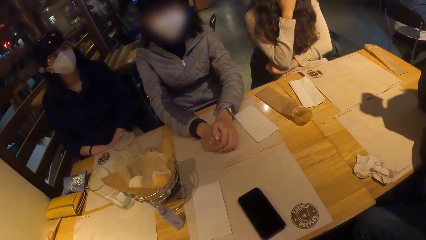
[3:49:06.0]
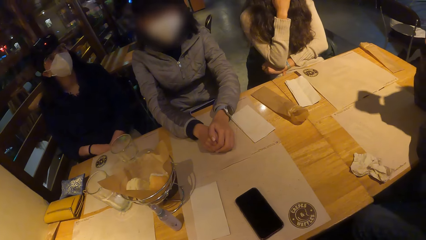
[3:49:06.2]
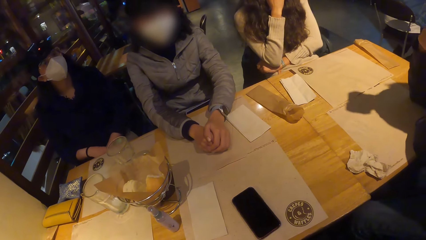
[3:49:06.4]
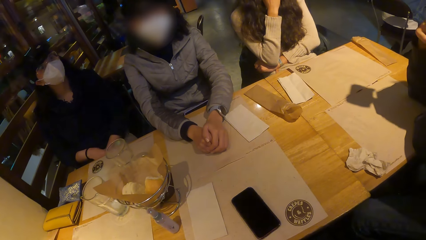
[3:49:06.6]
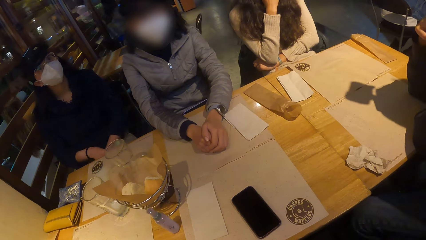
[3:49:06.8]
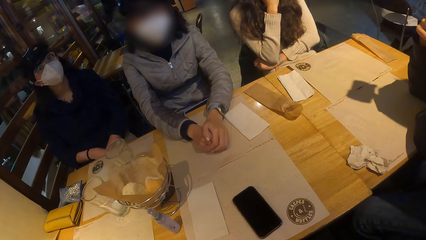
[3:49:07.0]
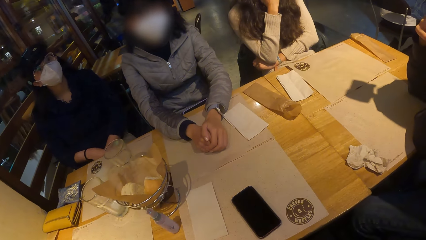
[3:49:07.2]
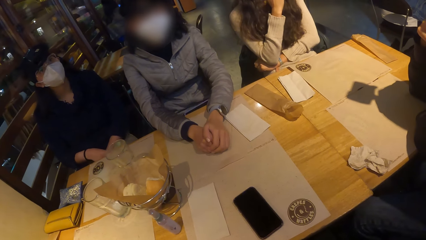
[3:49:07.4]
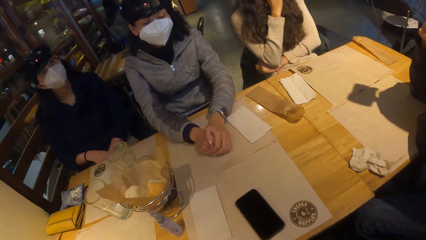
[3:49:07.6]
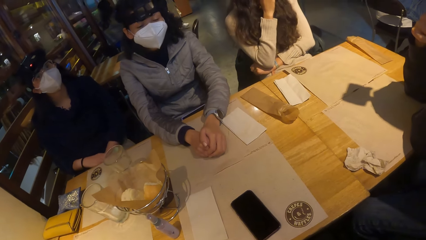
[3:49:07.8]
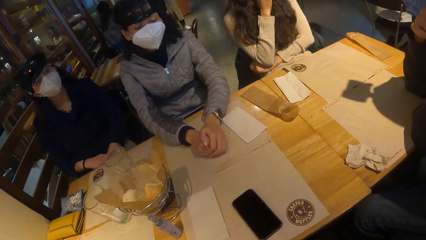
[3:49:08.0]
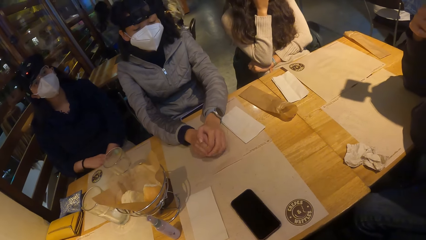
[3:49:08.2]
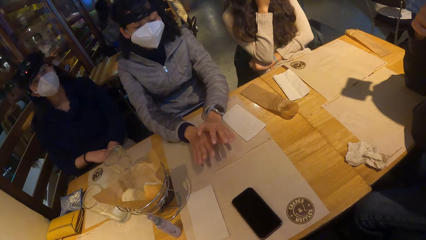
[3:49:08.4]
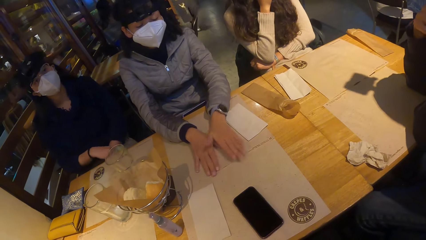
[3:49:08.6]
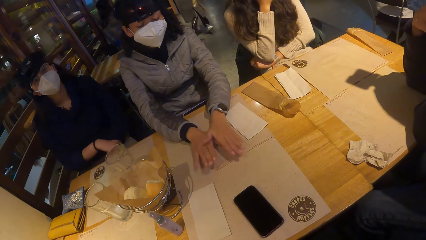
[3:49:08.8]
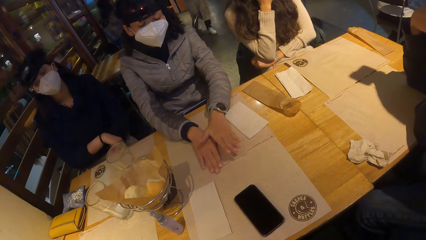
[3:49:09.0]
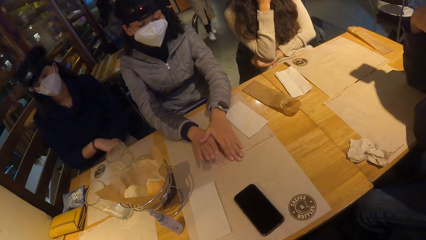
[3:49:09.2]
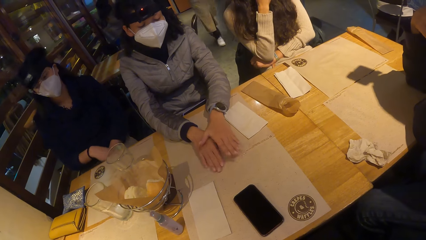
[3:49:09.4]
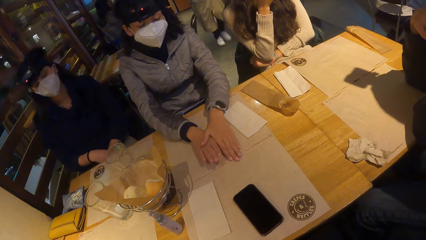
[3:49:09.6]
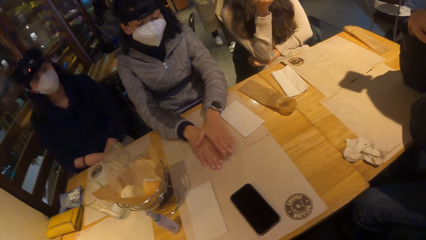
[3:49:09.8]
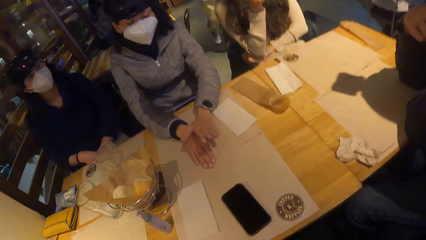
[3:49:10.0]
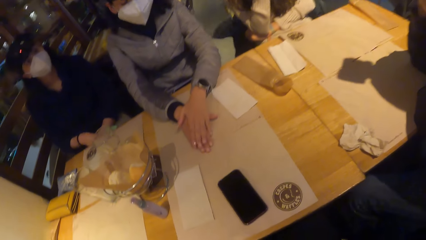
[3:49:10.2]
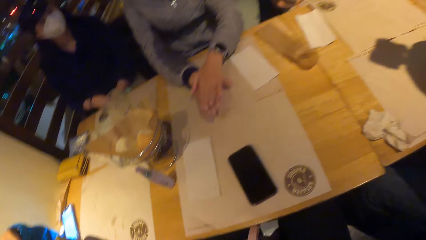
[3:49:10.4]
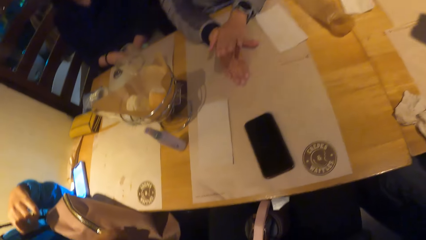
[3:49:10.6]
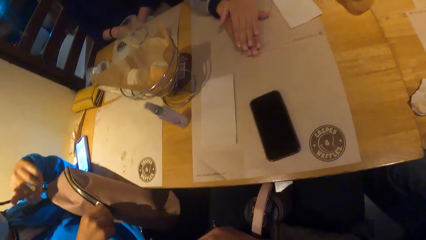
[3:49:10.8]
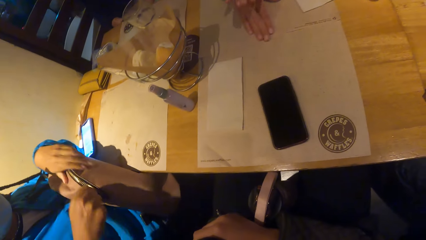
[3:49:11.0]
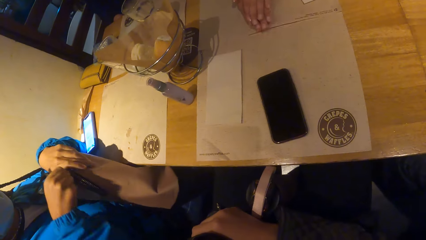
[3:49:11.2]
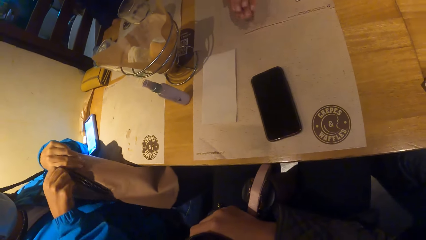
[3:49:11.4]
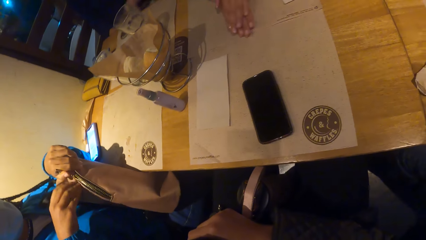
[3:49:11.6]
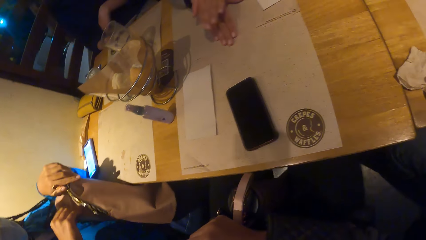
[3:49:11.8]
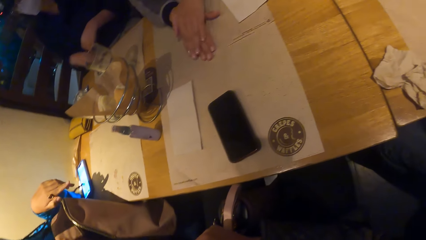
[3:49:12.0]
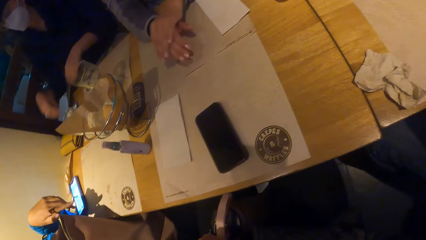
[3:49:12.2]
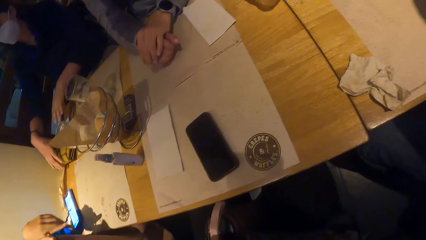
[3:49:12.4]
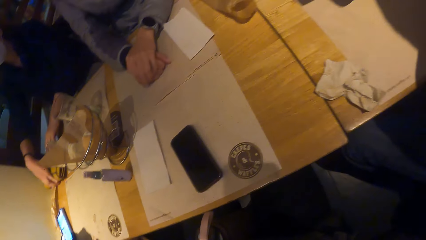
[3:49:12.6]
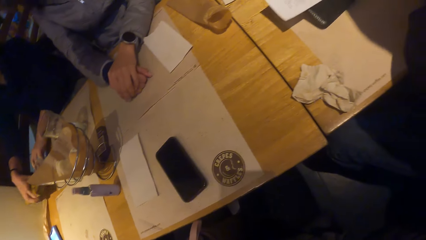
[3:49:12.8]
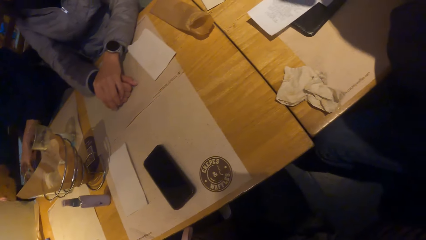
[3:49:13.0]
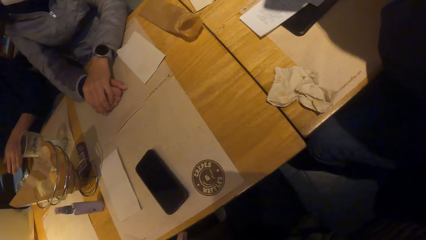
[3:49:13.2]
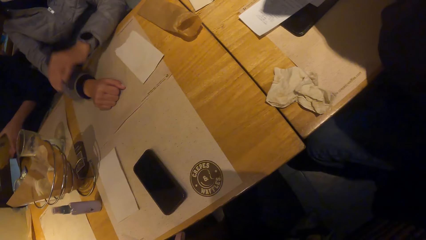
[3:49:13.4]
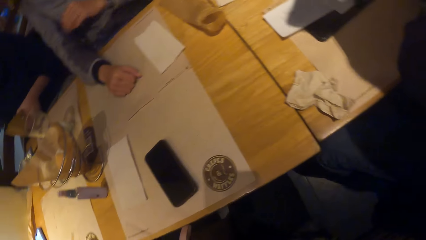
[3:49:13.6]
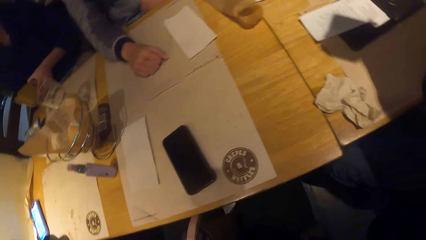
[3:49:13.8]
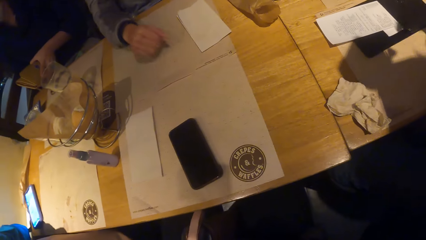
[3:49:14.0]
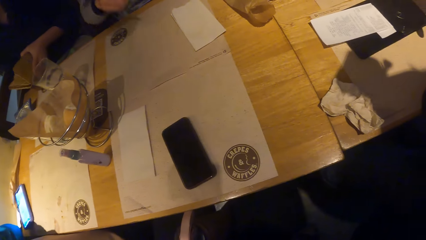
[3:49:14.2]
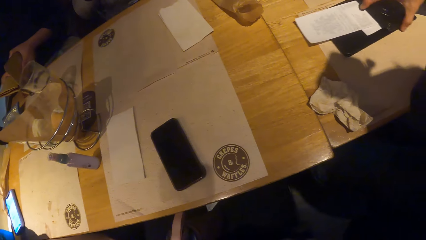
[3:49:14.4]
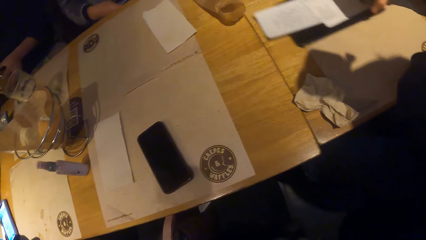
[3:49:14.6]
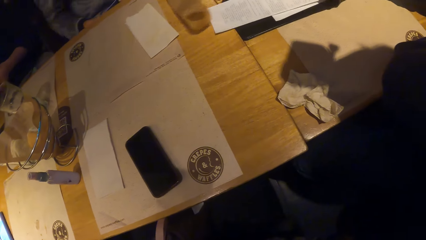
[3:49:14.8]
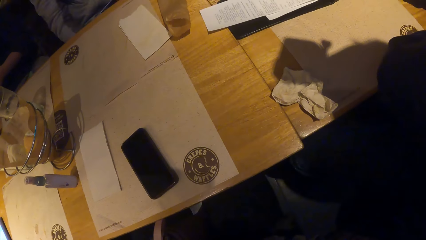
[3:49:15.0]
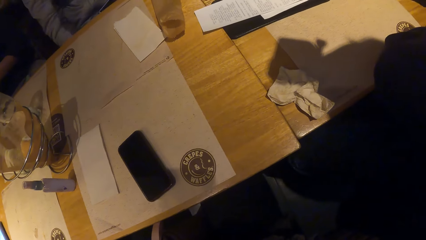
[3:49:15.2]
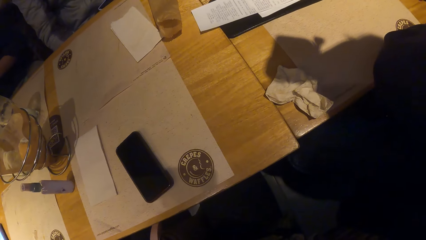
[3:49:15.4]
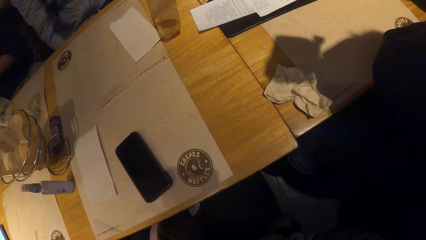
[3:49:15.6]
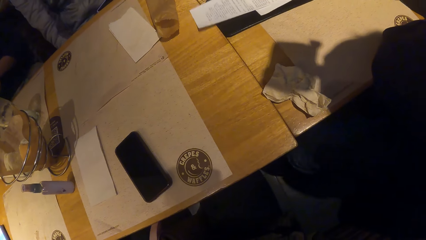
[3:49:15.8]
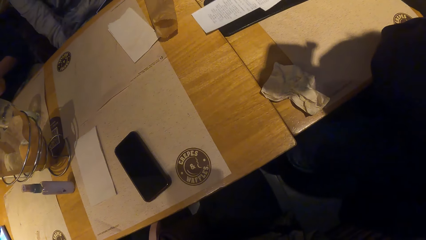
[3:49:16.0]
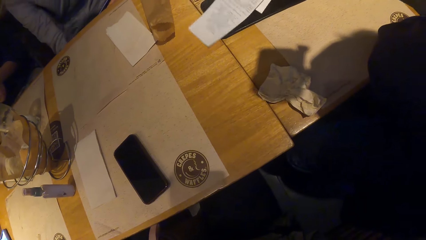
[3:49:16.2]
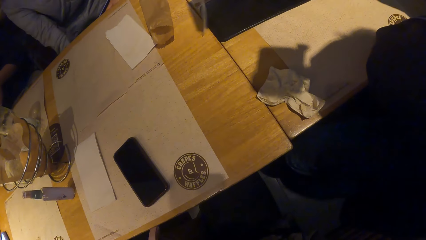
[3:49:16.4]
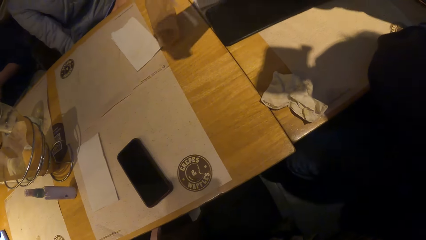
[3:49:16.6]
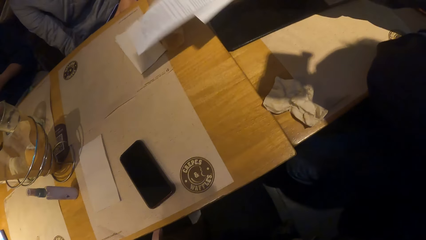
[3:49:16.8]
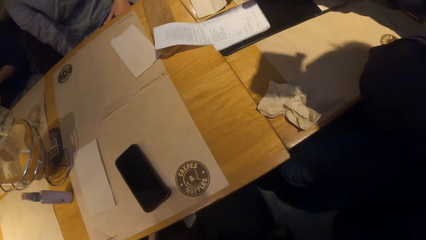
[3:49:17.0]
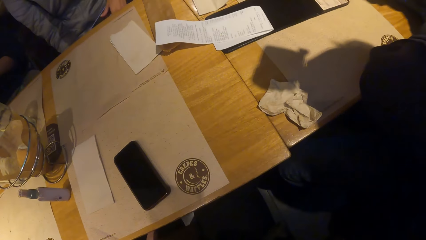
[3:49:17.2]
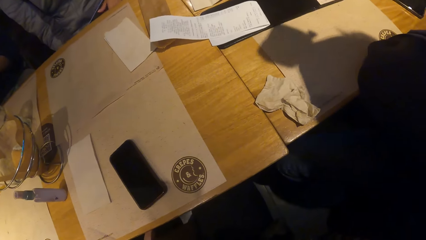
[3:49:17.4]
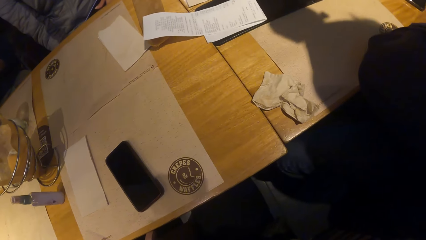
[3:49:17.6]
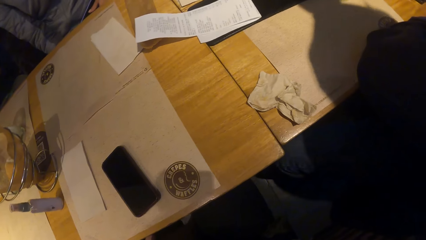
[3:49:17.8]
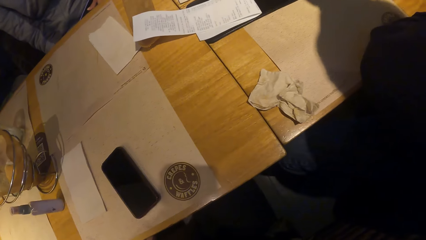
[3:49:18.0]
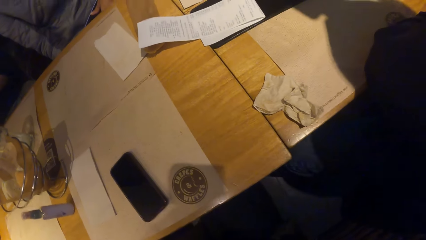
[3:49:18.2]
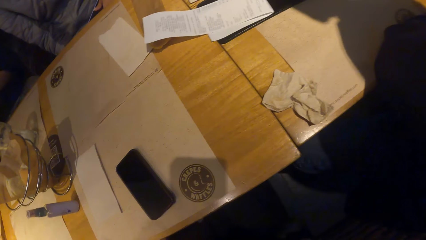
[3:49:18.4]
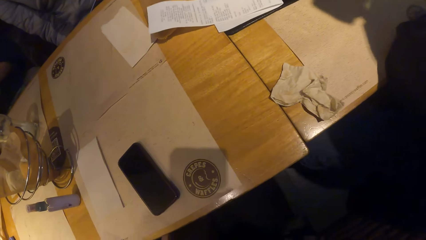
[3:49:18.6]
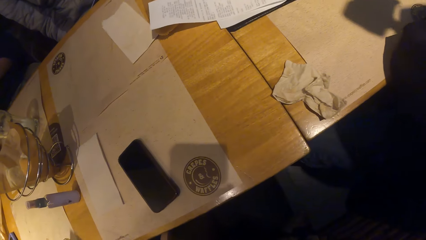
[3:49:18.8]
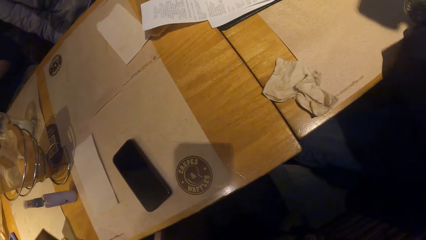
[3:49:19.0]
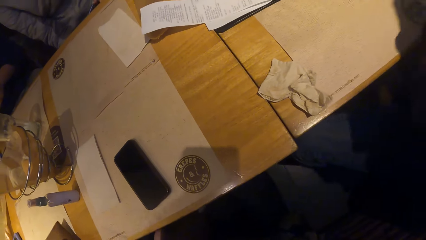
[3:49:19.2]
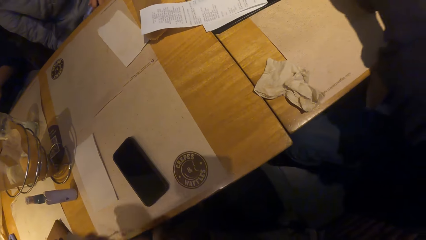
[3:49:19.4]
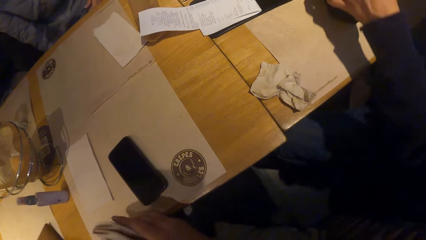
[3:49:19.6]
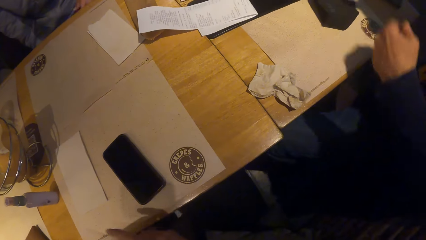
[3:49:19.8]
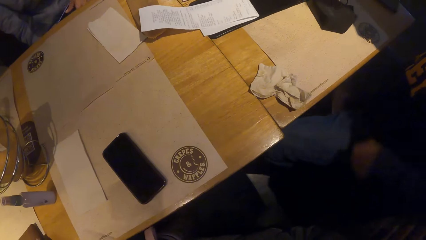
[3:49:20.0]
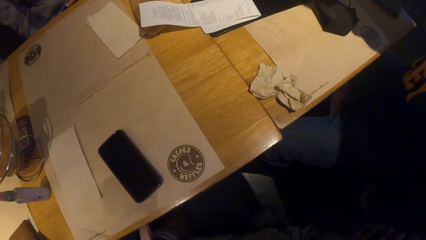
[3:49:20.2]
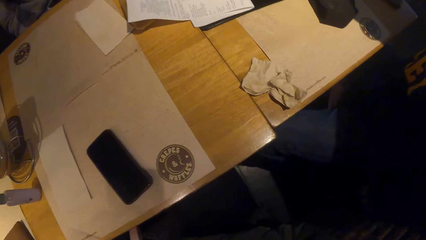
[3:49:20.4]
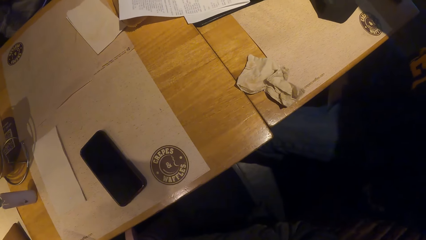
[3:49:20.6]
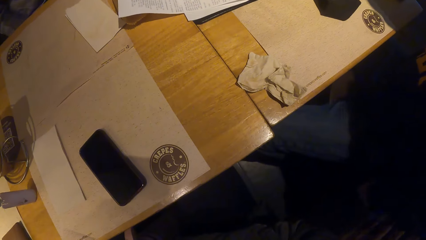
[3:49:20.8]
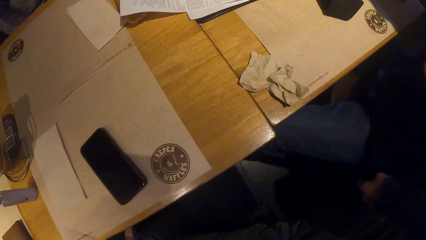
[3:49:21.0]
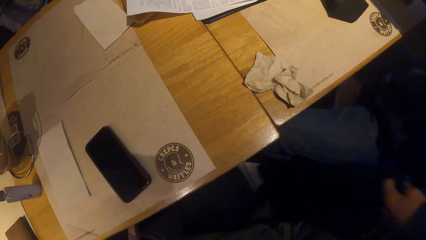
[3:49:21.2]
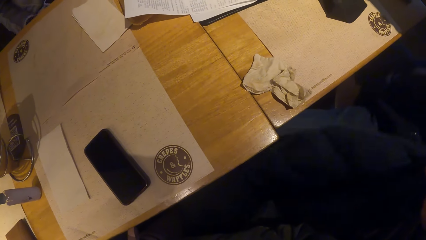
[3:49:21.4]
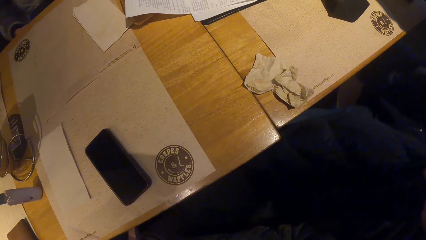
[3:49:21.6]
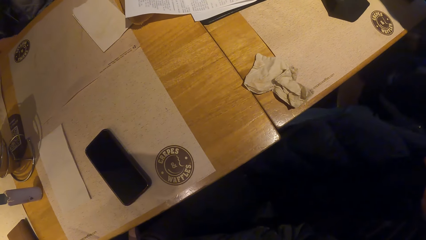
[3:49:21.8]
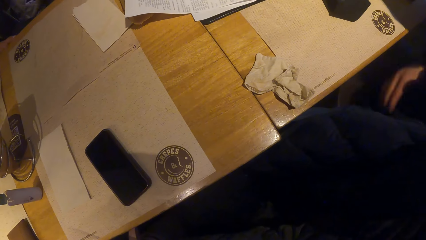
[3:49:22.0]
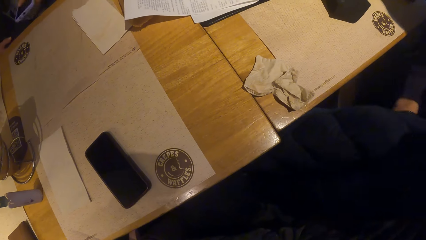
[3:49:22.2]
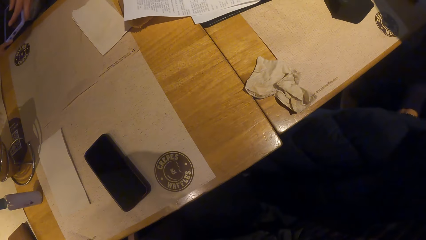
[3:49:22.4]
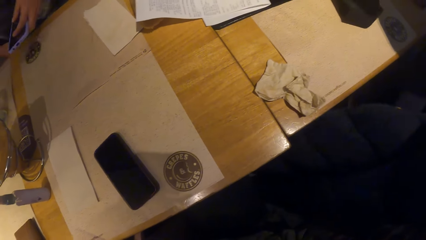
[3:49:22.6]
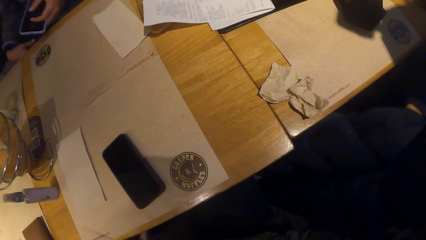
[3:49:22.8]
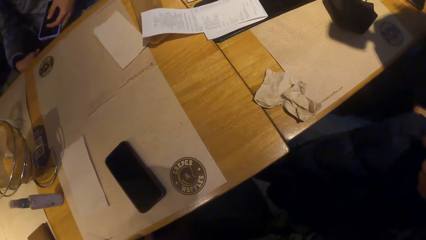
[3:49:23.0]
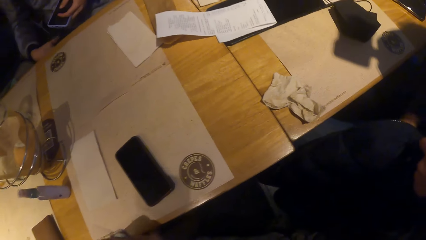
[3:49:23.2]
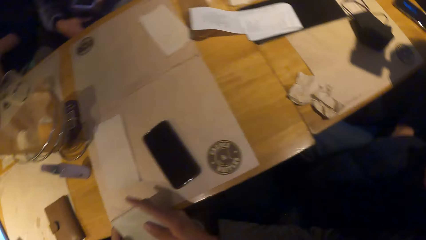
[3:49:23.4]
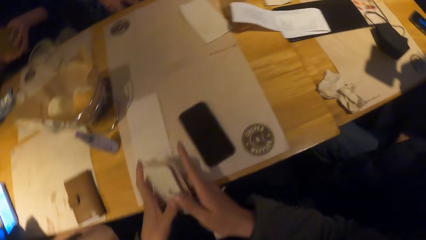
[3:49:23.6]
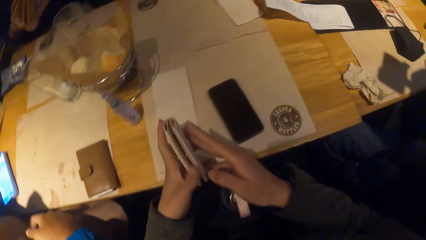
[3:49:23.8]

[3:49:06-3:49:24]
The woman unzips the bag with her right hand. Another woman takes a purse from the table with her right hand. The waiter places a bill on a slate on a table mat with her right hand. The other woman opens the purse with both hands. A man moves the bill on the slate on the table mat with his right hand. Another man puts a paper on the table. The first woman places a wallet on the table mat with her right hand. The camera wearer holds a wallet with her right hand. The first man places the nose mask on the table with his left hand, lifts a jacket on his thigh with his left hand, and dips his right hand into the jacket.
